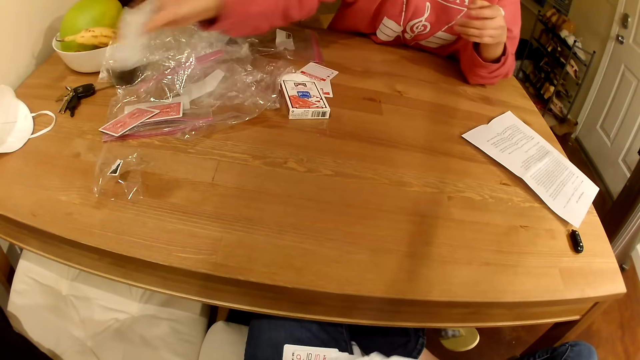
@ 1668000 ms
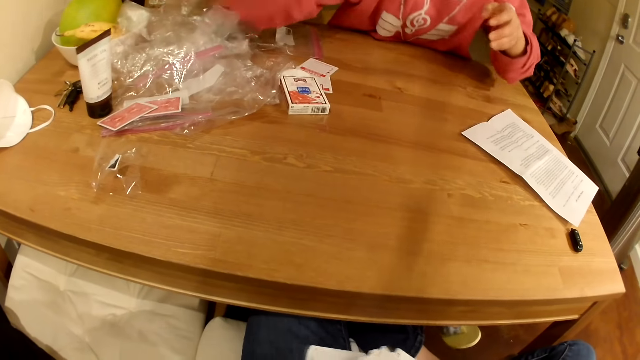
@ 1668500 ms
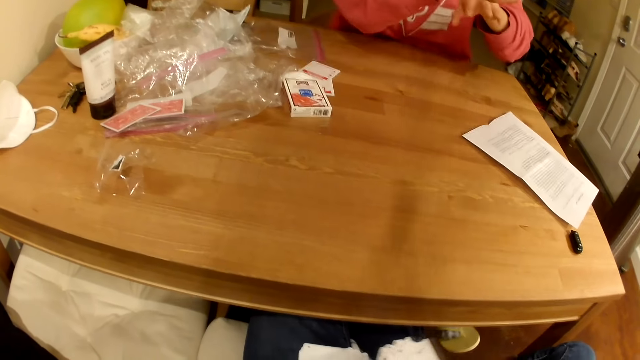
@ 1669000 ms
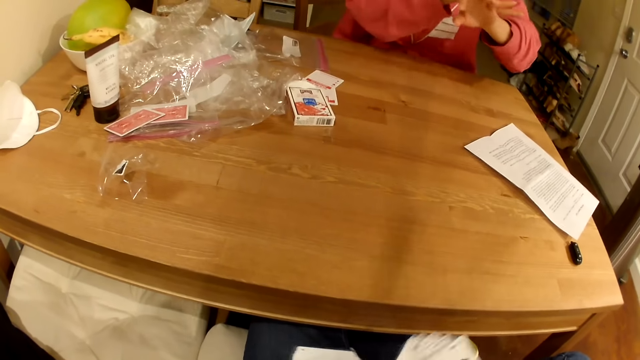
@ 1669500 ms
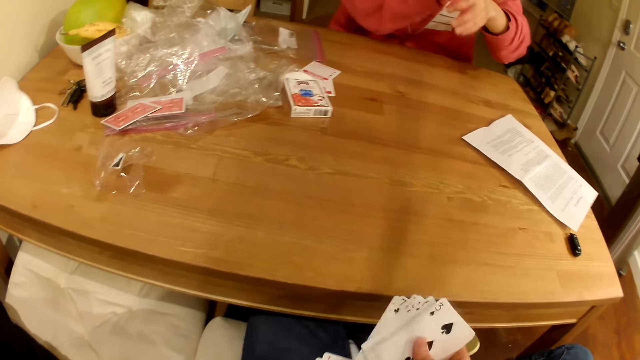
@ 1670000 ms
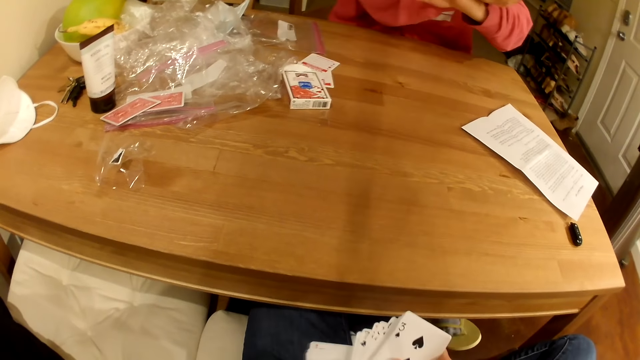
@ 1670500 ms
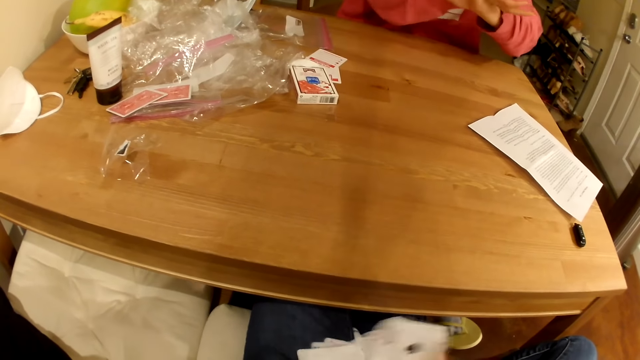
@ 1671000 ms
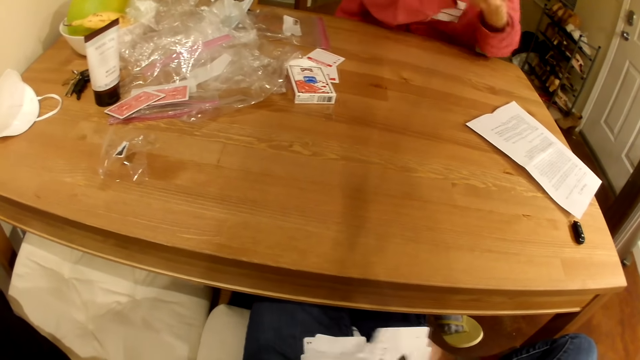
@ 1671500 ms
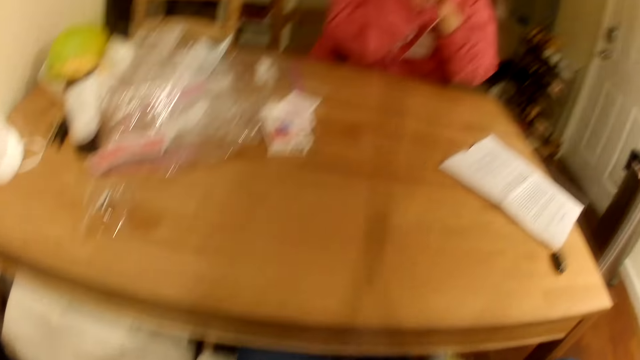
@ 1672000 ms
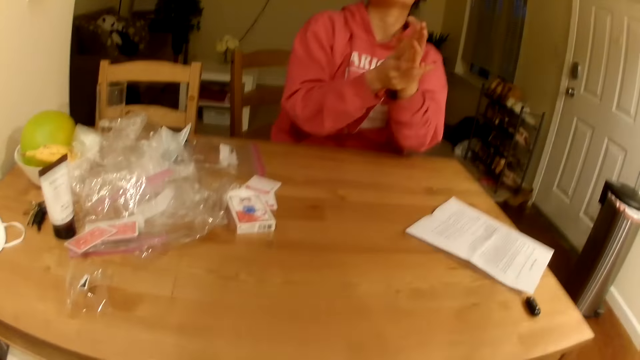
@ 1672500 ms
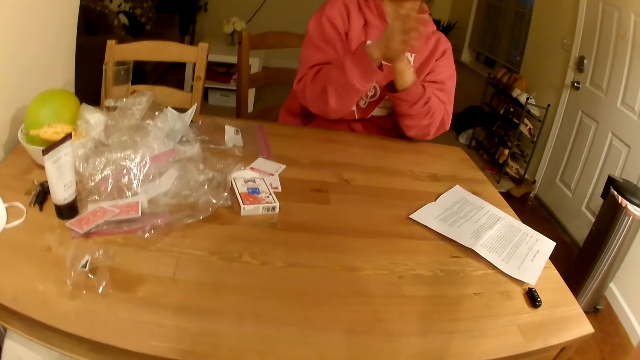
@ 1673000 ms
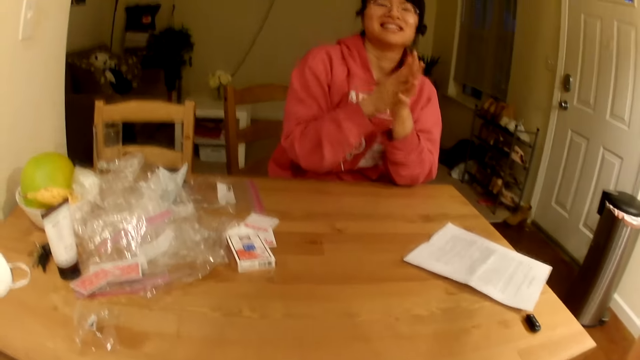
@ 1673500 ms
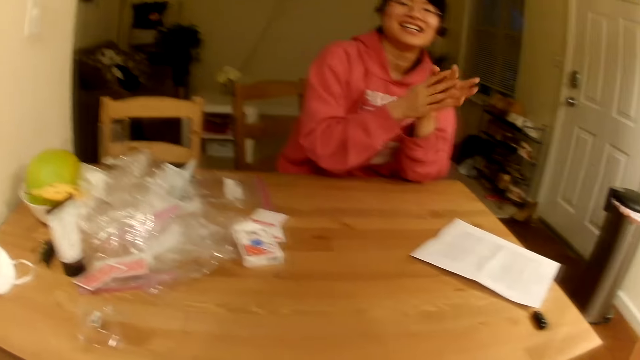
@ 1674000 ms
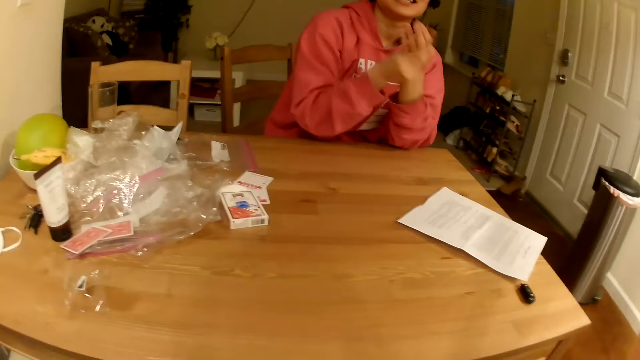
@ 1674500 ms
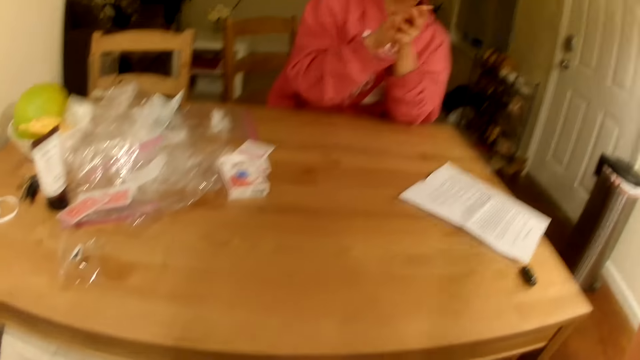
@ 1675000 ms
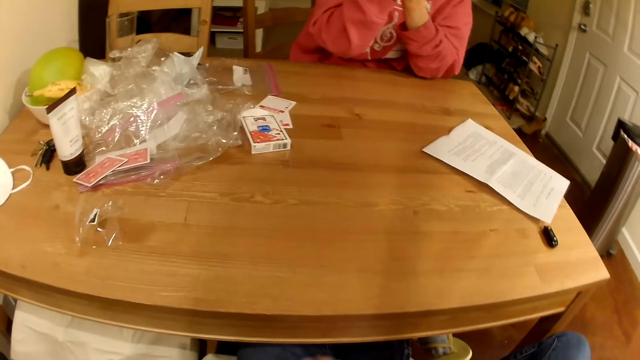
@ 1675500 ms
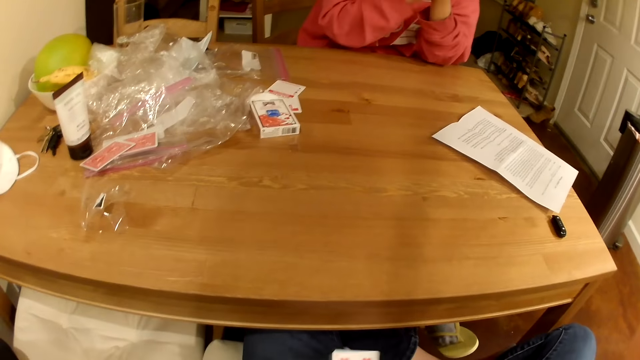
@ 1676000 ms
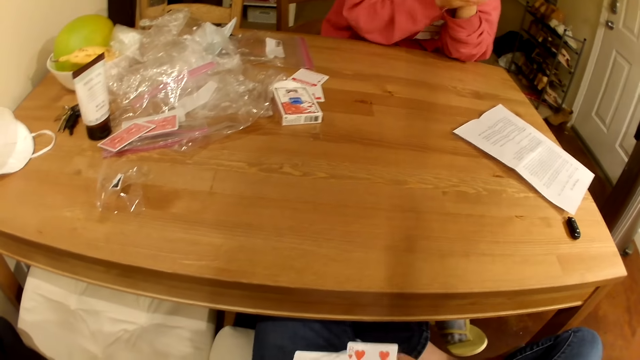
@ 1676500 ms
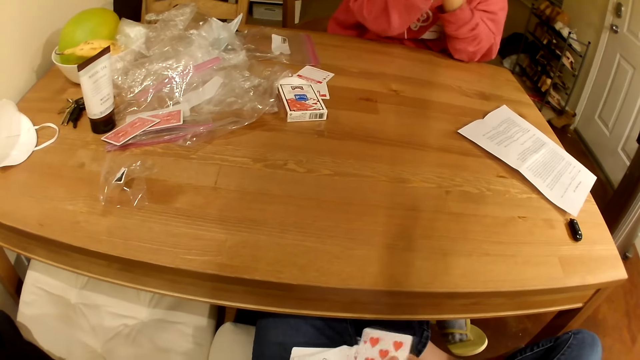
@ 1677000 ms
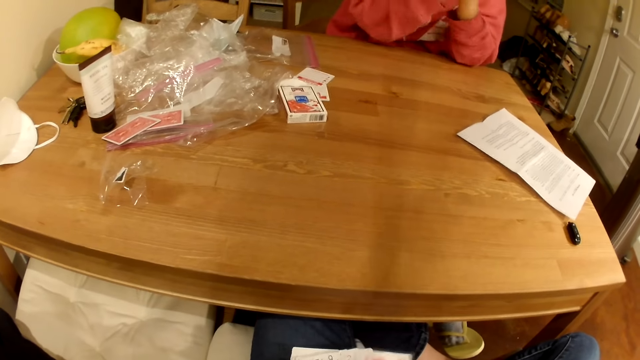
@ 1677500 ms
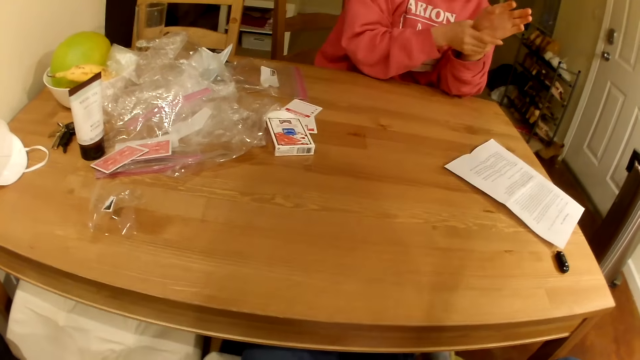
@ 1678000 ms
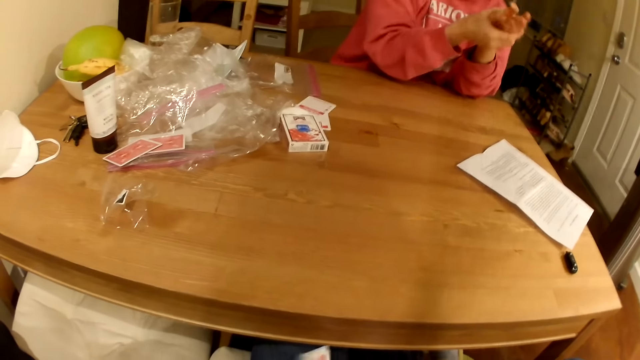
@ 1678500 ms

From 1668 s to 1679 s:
The camera wearer talks with a woman. The woman puts the bottle of lotion or oil can on the table. She rubs oil on the hands.

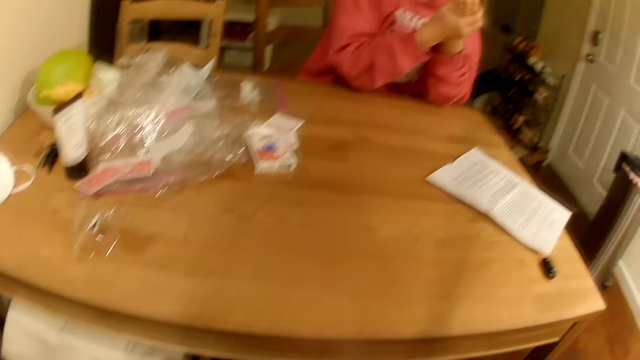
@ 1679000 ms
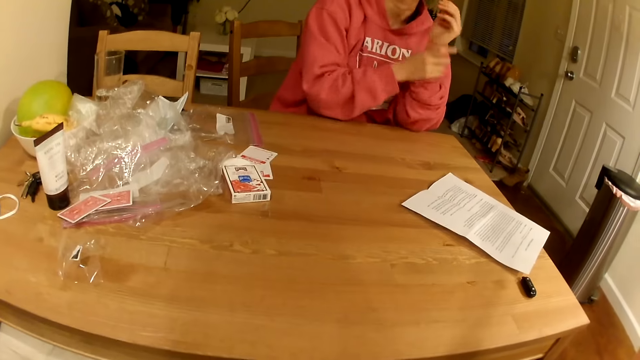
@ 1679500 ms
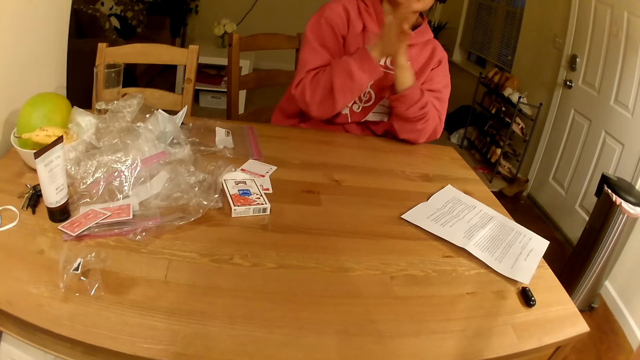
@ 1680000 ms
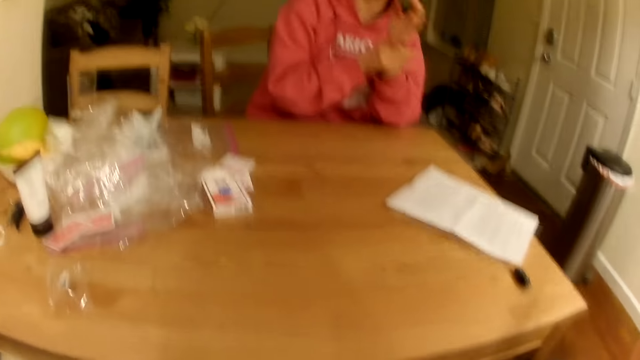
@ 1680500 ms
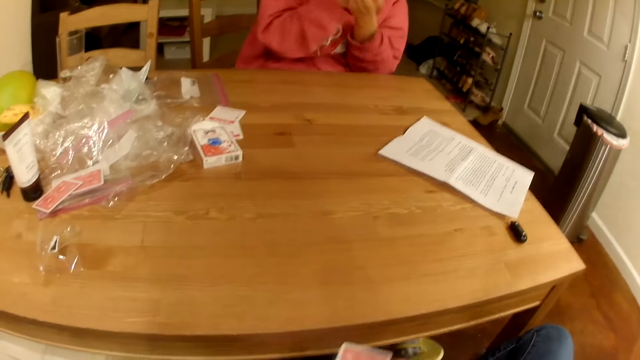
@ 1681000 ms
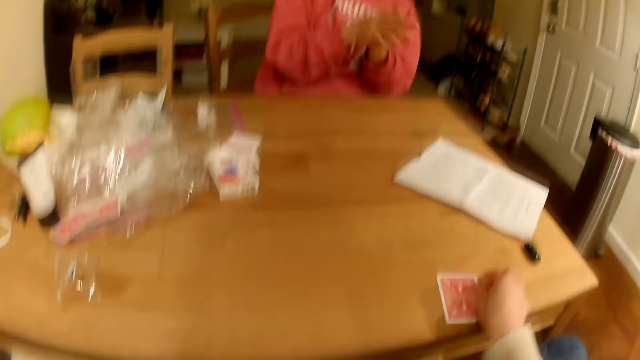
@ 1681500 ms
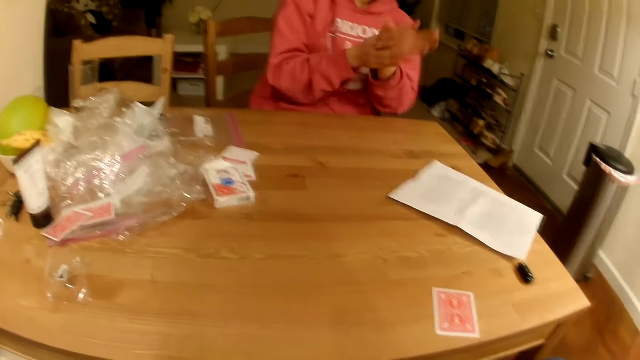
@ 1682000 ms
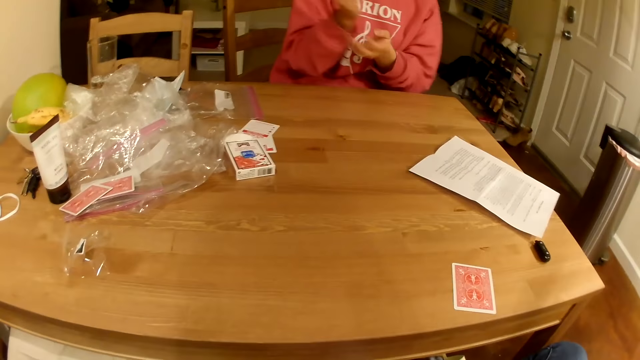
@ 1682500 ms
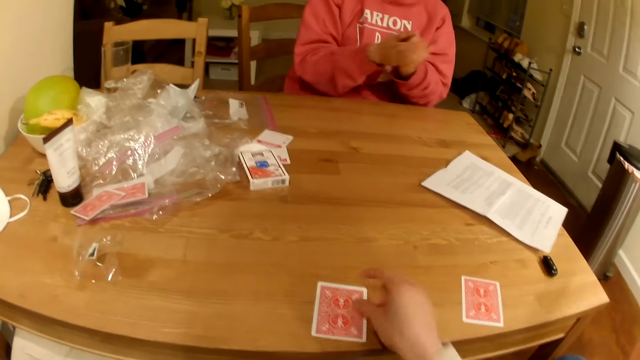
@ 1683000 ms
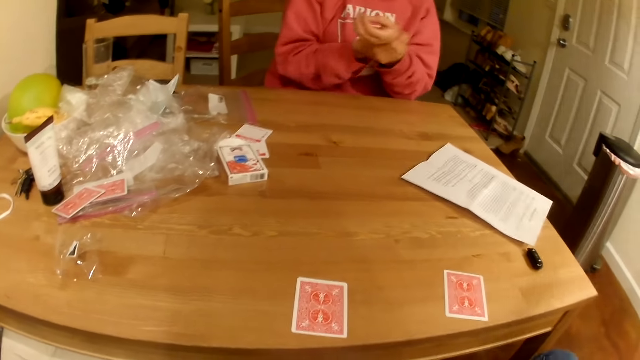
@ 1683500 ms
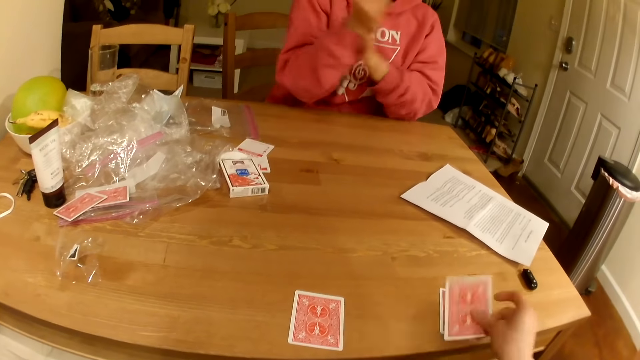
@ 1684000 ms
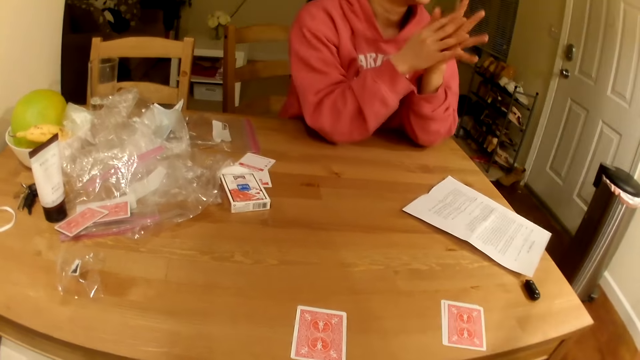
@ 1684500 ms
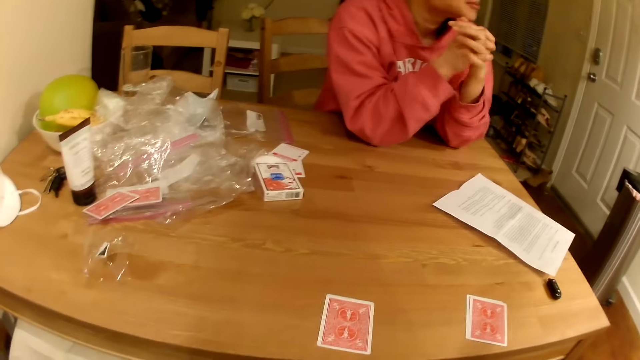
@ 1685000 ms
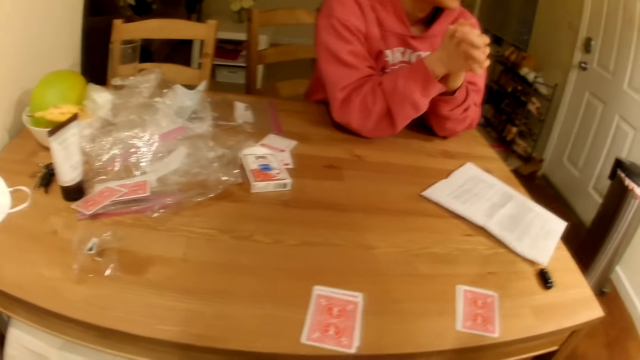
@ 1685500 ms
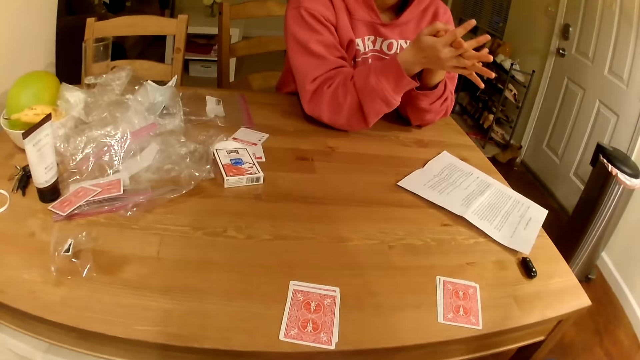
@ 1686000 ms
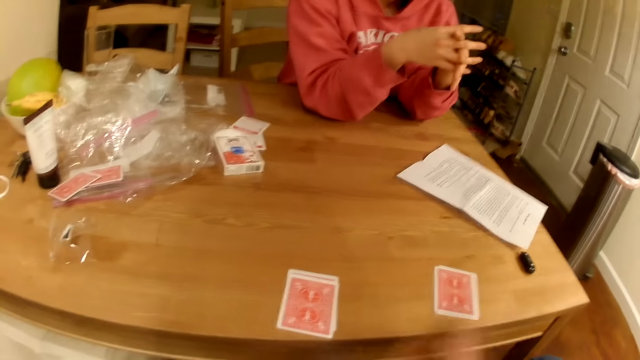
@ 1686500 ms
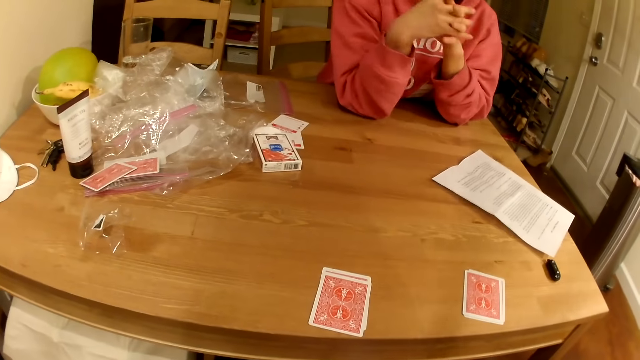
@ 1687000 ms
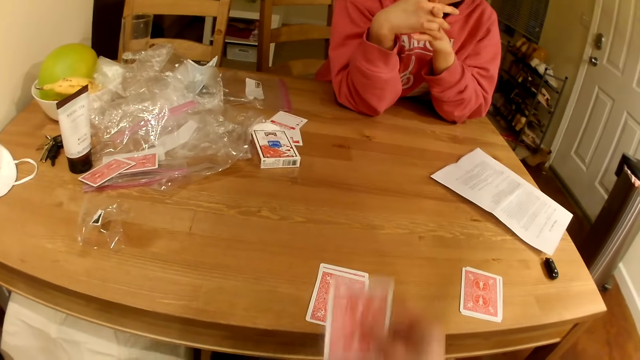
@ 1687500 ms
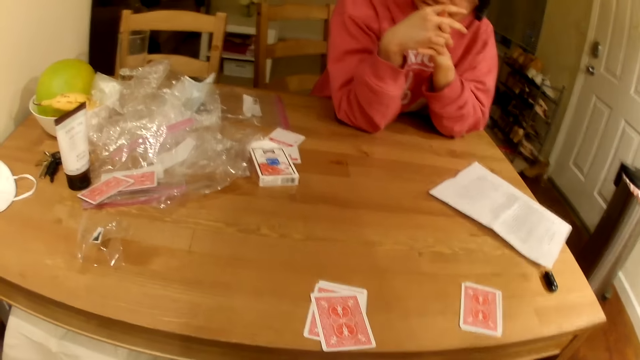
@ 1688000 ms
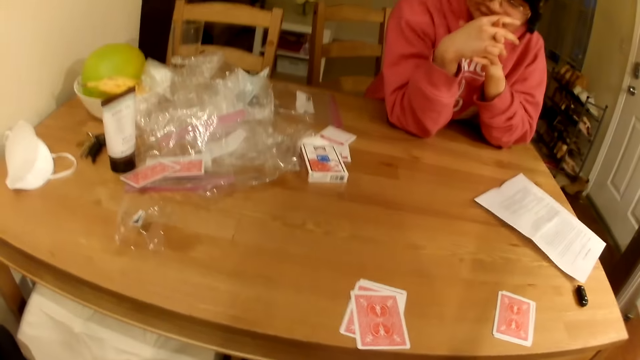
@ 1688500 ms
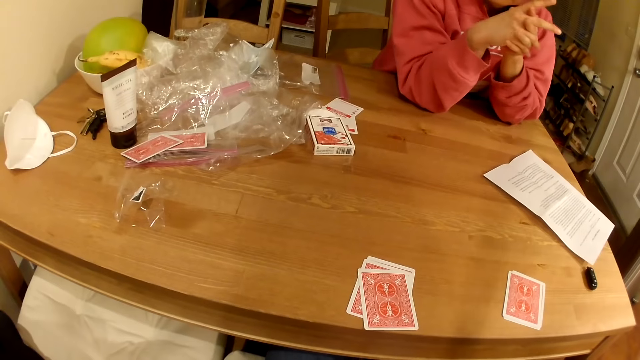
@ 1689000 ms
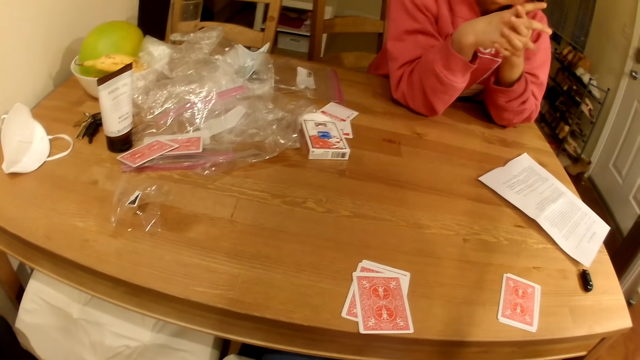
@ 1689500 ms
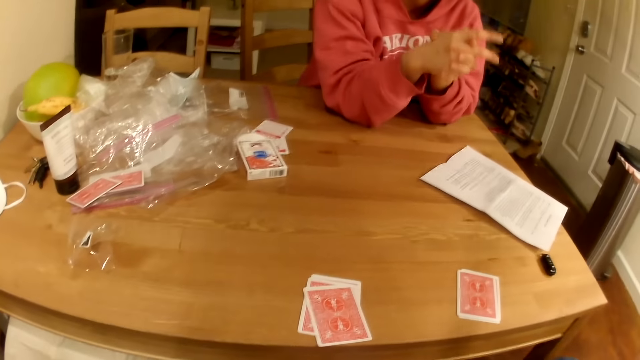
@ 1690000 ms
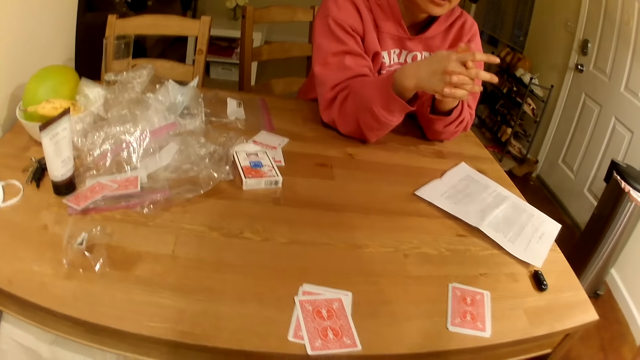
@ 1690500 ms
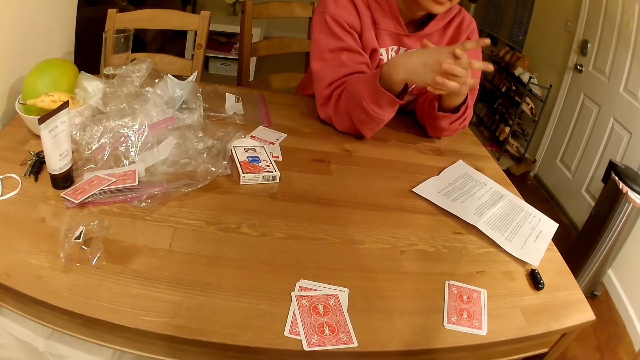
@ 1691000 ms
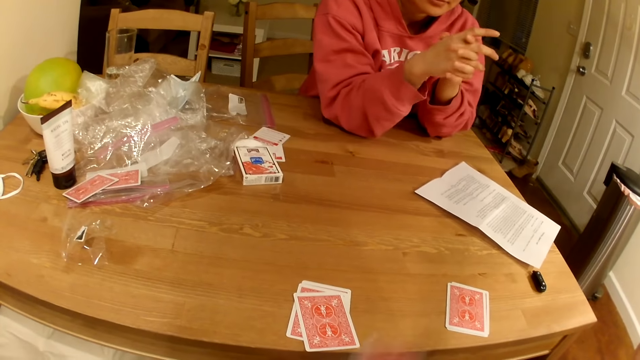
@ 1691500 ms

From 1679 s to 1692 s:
The camera wearer places playing cards on the table. They share the cards equally. A woman talks.
